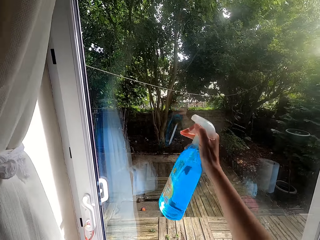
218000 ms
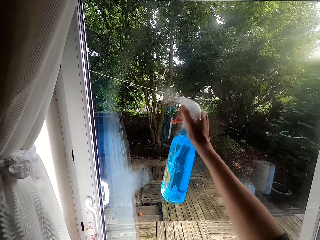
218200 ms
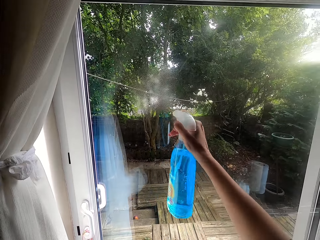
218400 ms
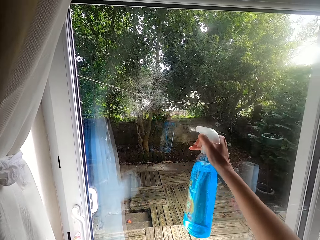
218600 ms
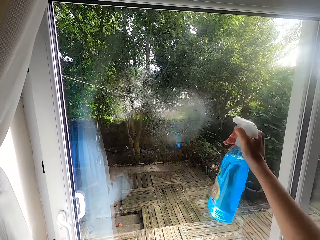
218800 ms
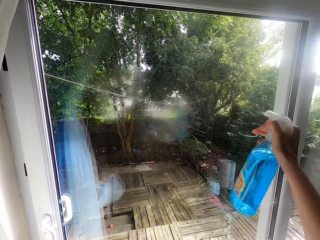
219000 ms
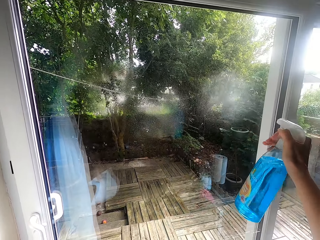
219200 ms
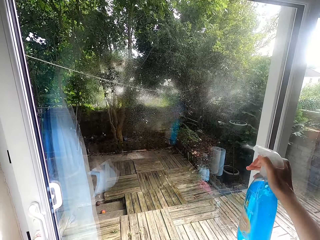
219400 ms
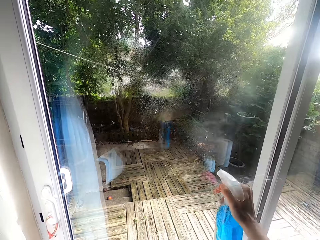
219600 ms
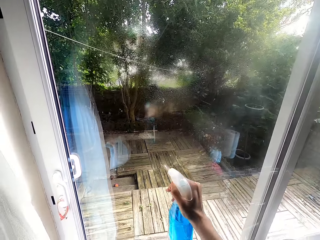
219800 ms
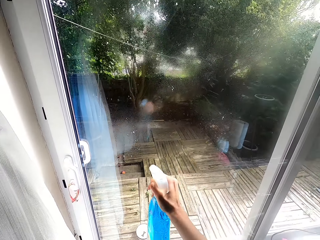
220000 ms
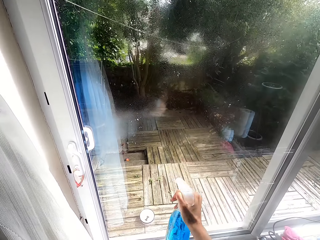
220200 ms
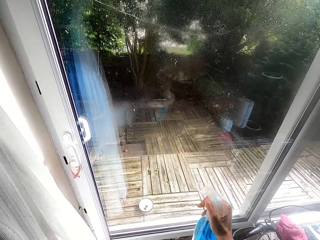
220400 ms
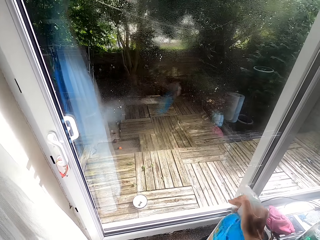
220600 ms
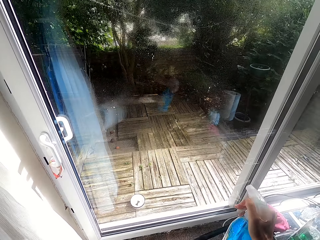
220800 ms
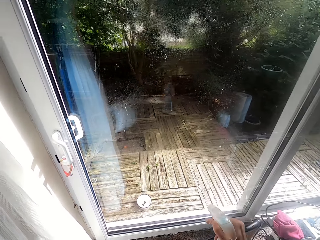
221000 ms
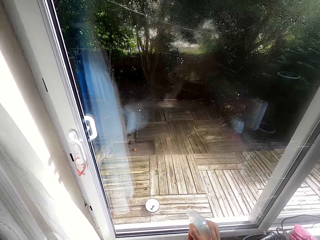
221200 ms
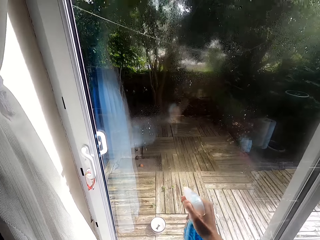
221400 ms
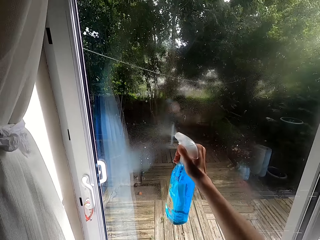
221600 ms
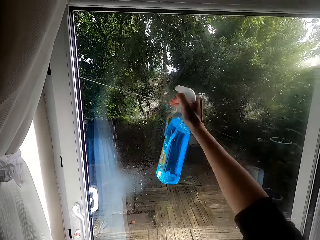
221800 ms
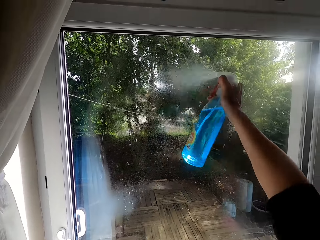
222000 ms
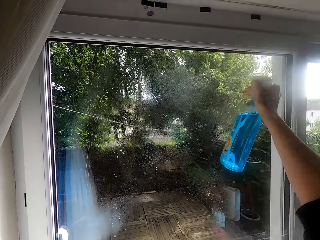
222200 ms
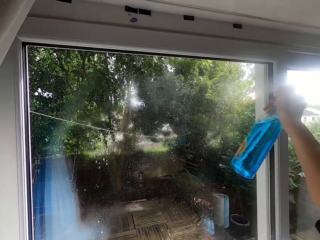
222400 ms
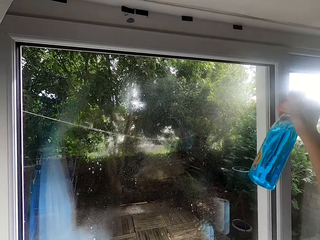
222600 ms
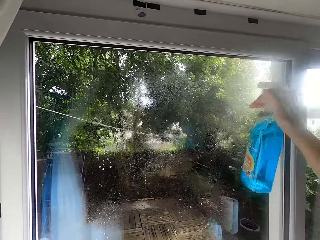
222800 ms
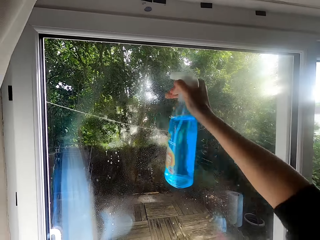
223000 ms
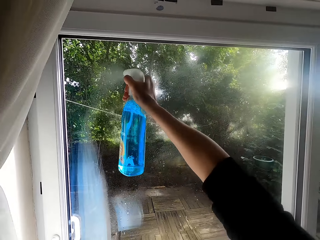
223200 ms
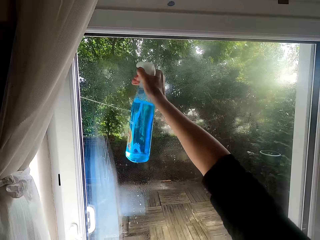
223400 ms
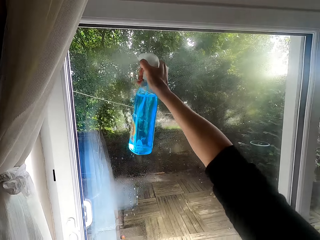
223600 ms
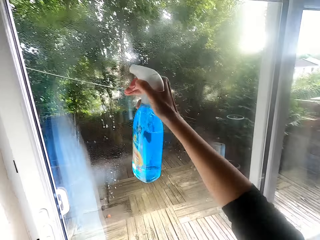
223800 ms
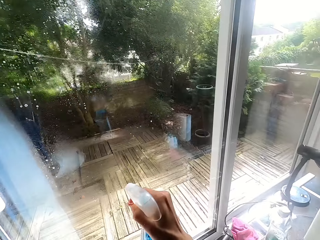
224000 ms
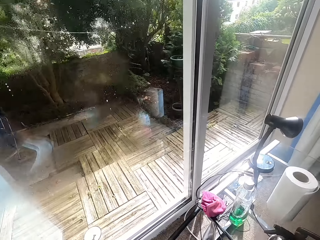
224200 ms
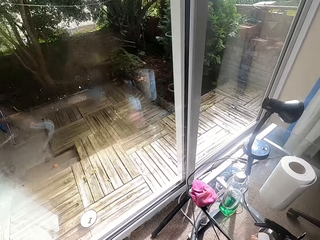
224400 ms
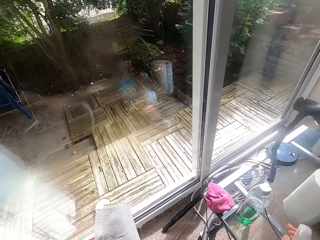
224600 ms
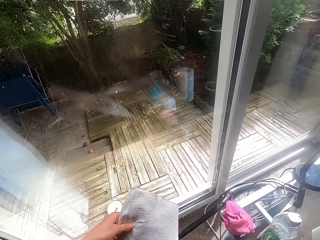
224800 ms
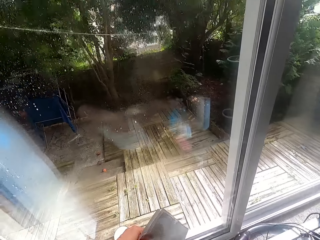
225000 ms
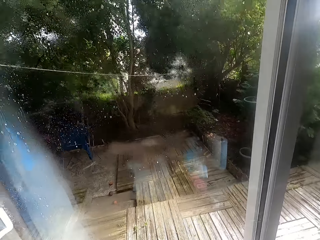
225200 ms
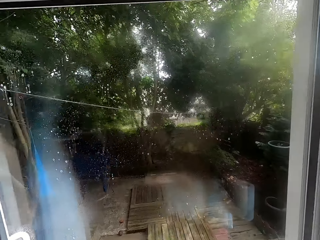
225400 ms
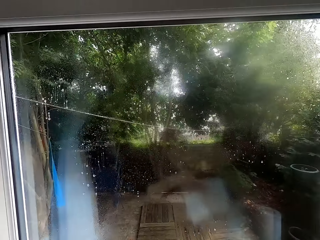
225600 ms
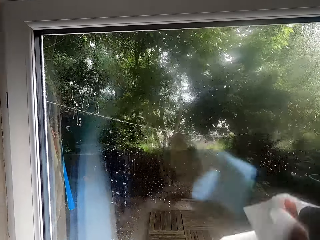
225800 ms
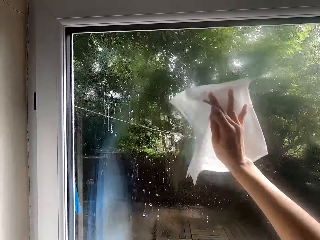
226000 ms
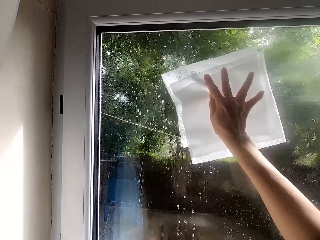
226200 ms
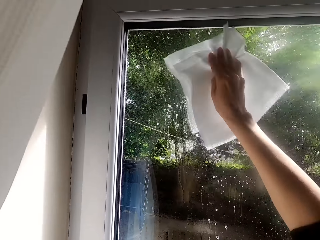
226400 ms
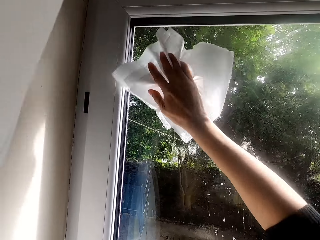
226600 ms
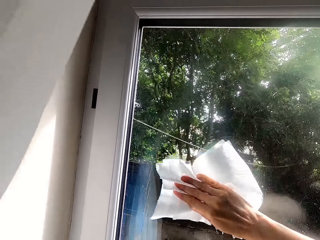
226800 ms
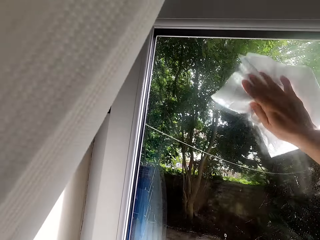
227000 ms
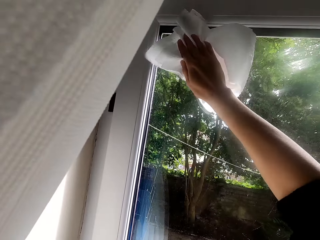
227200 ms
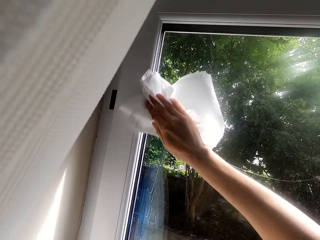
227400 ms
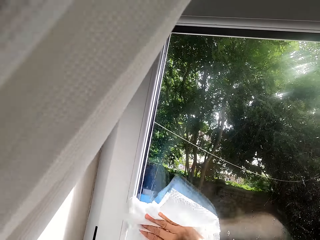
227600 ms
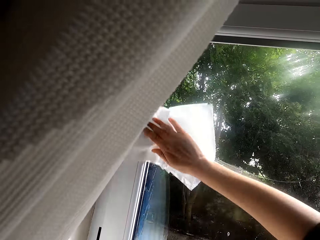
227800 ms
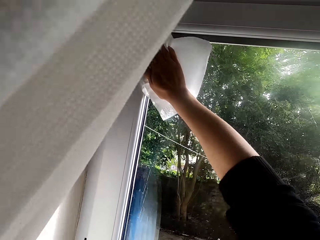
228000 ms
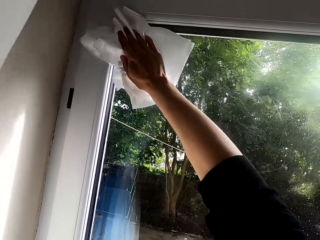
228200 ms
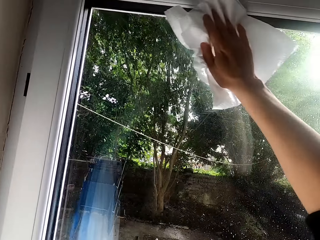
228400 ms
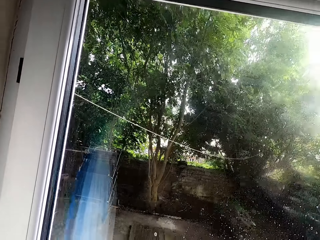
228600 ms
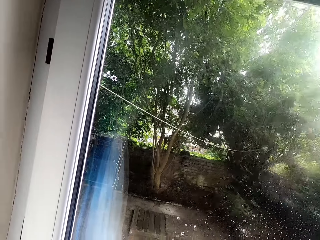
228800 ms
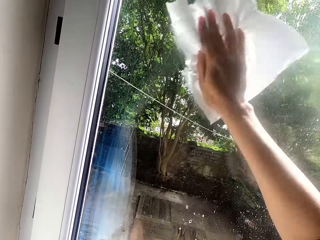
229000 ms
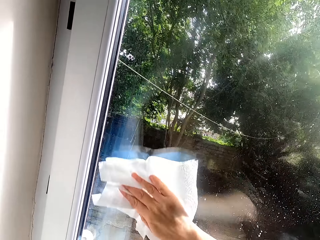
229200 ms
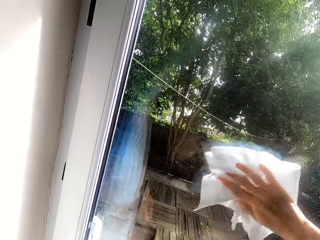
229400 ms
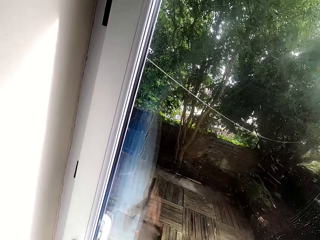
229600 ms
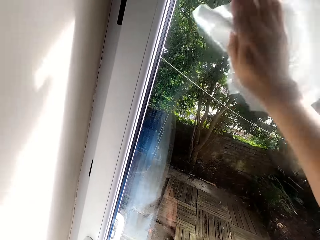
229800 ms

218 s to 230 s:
The camera wearer sprays the liquid soap on the glass door. They put the liquid soap on the table. They clean the glass door with the napkin.

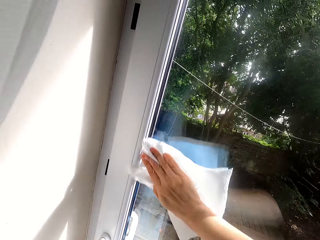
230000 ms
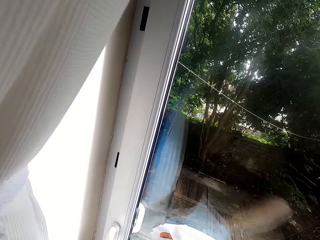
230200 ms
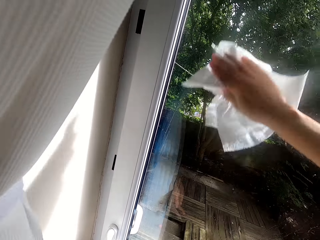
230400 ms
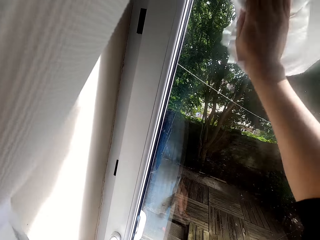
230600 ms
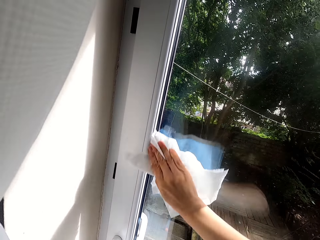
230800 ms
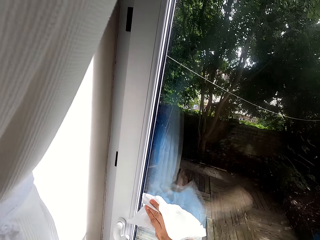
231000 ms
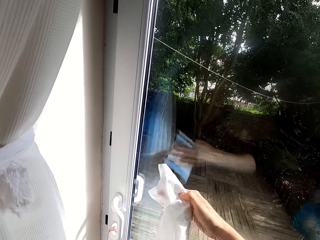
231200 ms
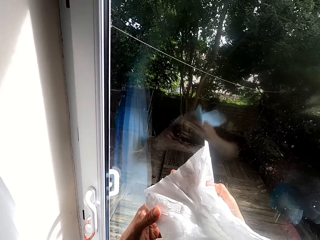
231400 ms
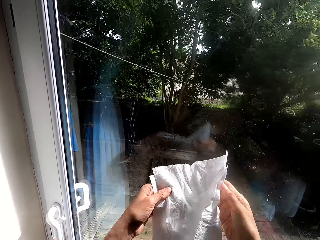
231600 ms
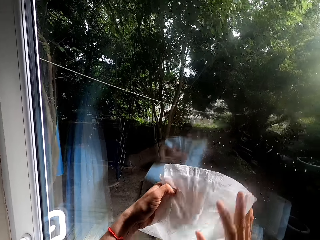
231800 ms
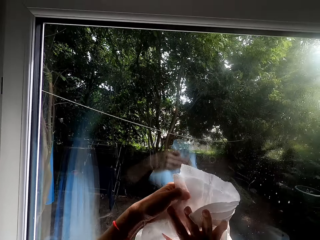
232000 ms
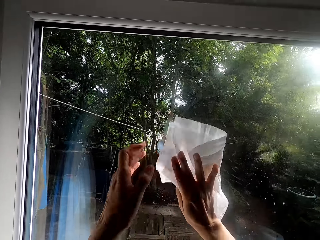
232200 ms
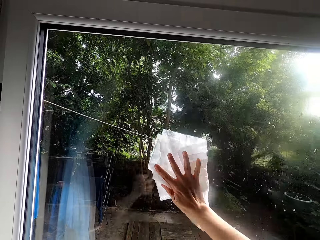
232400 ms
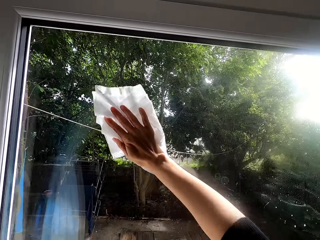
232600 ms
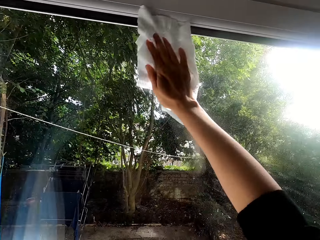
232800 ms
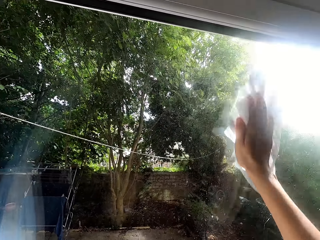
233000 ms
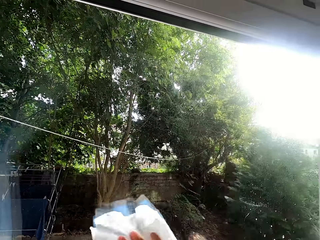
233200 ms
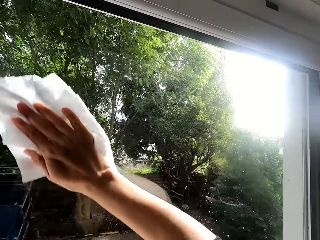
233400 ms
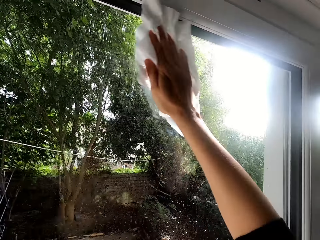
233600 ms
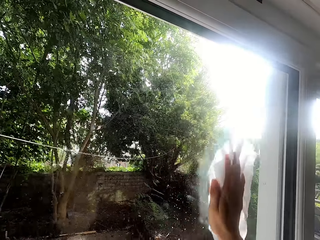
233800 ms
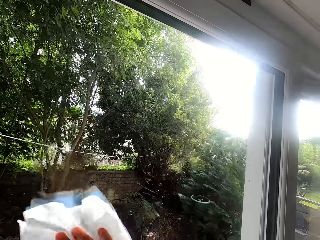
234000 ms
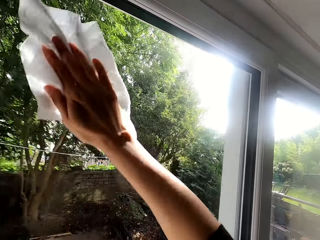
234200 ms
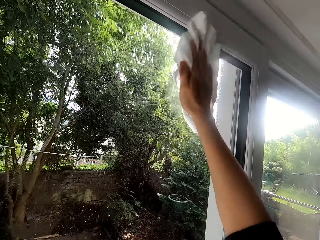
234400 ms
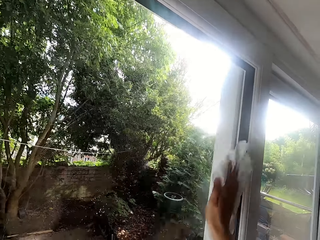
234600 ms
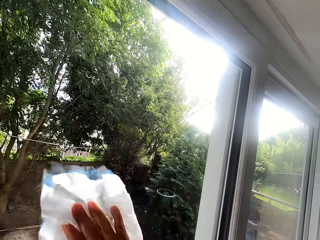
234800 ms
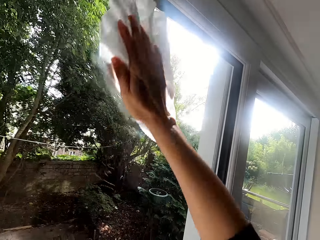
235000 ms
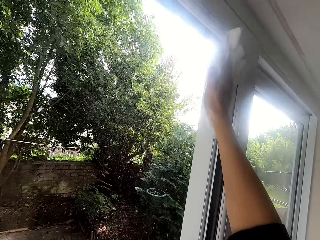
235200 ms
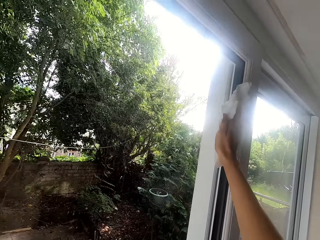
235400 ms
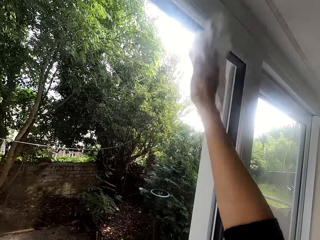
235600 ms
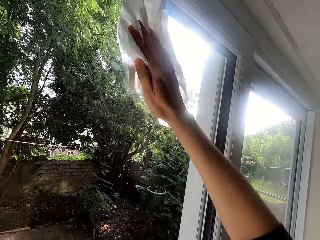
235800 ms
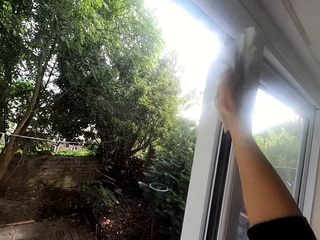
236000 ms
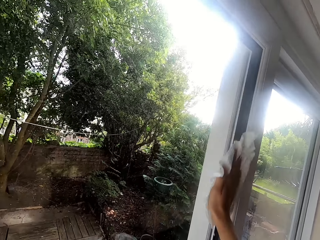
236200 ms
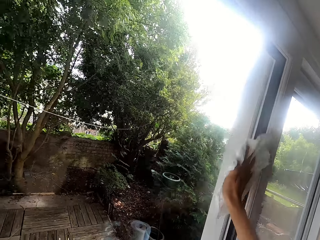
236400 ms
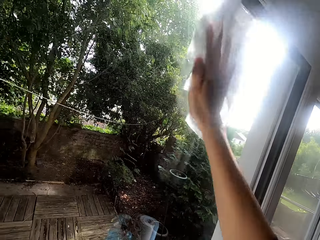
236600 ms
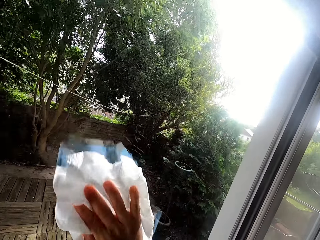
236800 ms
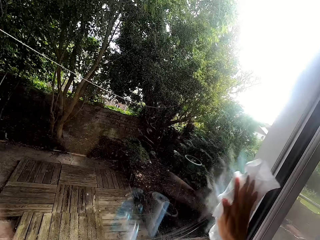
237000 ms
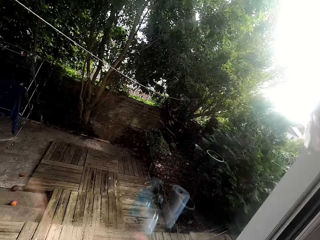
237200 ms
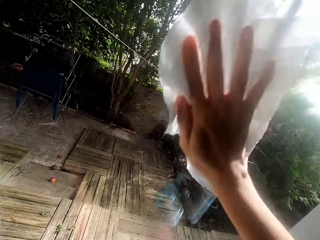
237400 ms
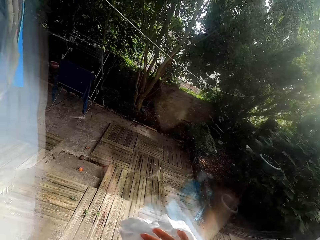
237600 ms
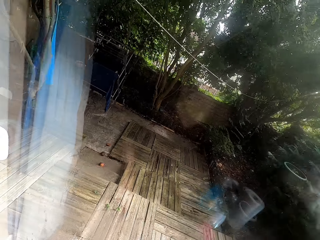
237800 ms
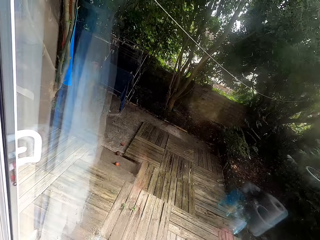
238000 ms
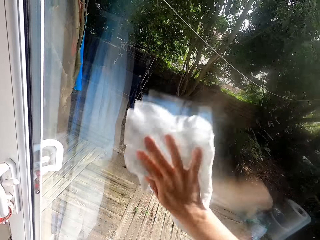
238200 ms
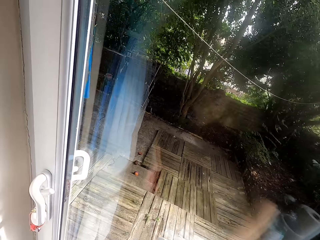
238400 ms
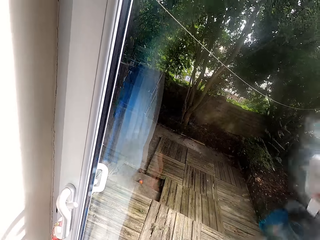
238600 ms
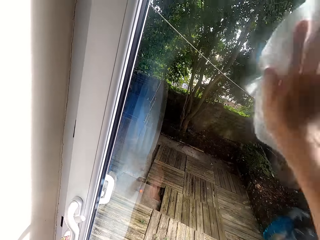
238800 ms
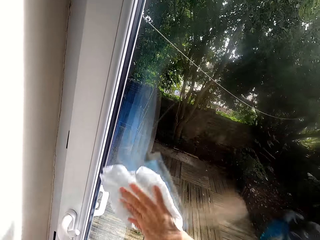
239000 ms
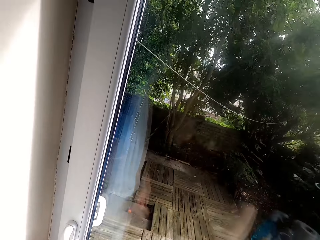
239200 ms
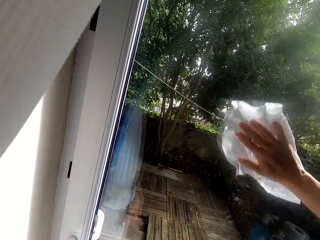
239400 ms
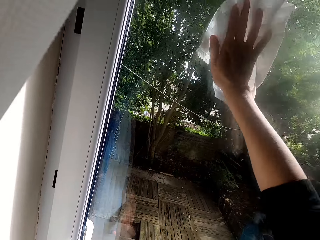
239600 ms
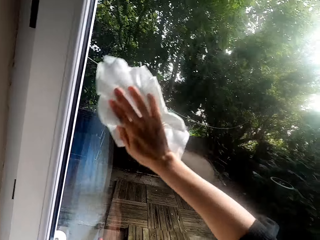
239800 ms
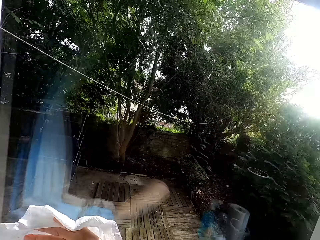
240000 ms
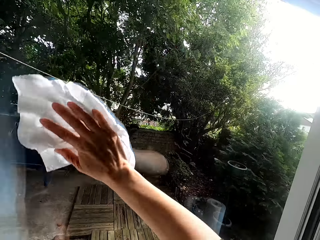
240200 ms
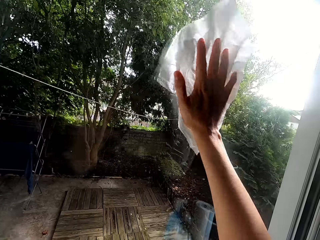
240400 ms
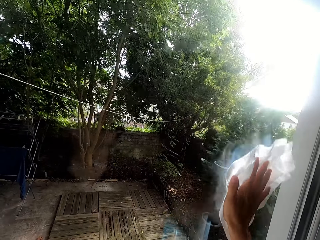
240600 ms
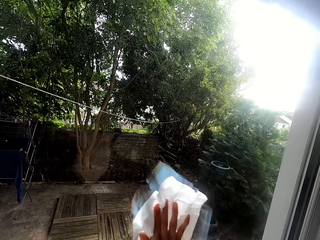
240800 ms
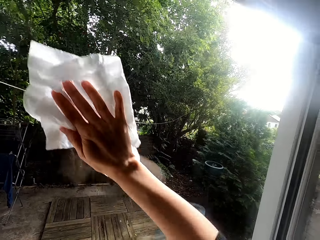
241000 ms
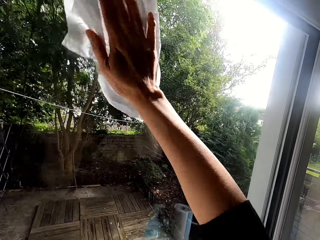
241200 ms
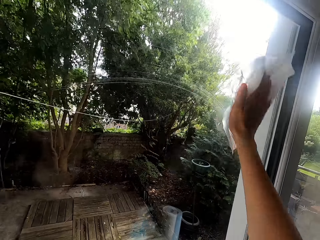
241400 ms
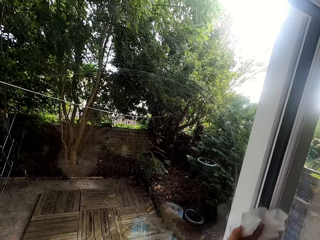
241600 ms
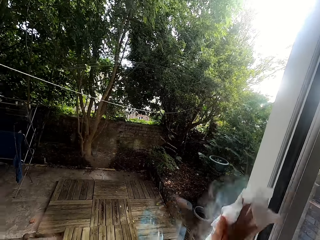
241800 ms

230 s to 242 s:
The camera wearer adjusts the napkin. They clean the glass door with the napkin.
